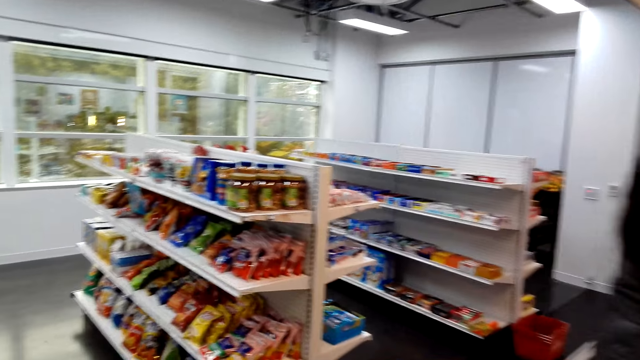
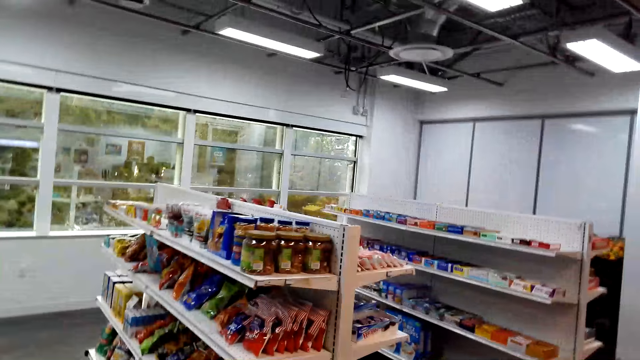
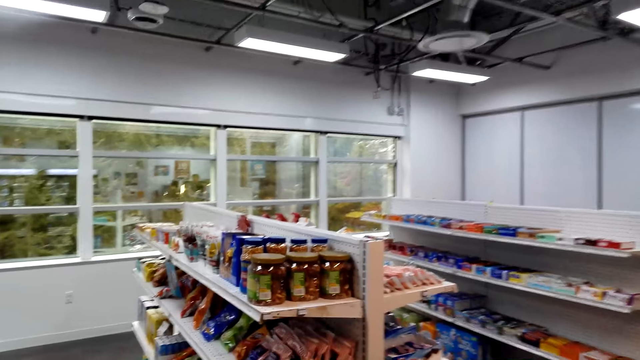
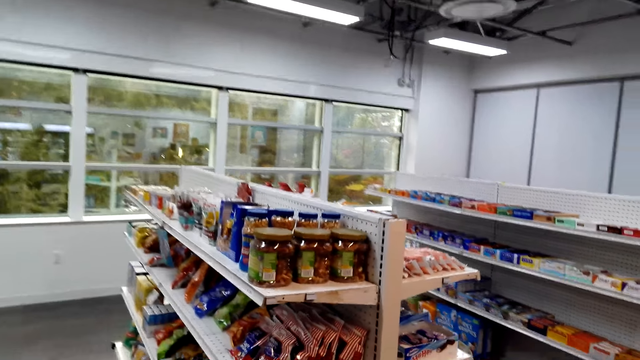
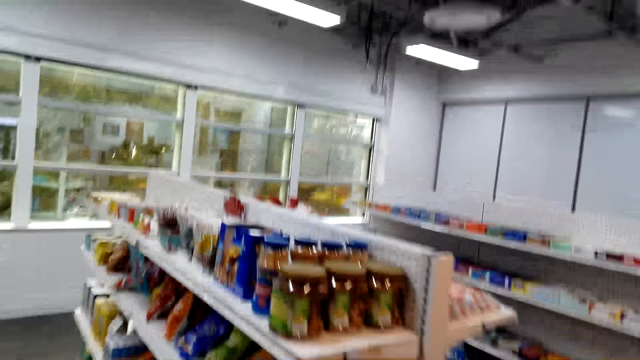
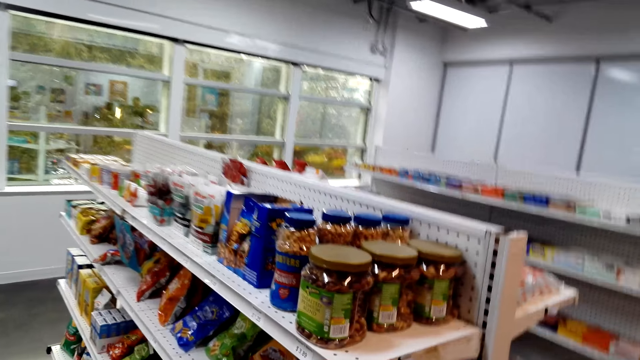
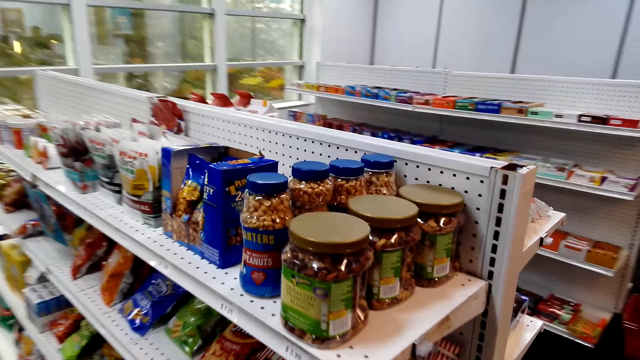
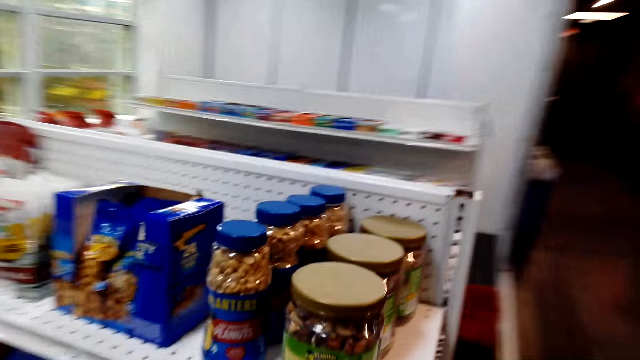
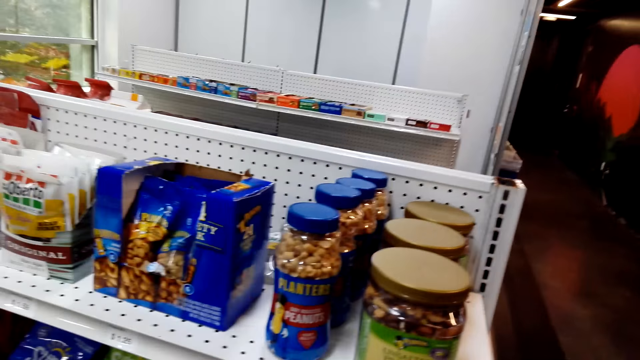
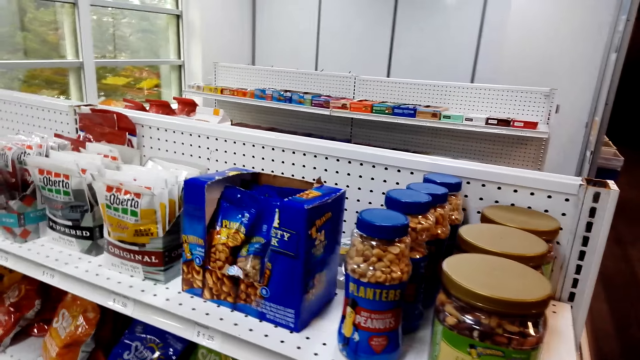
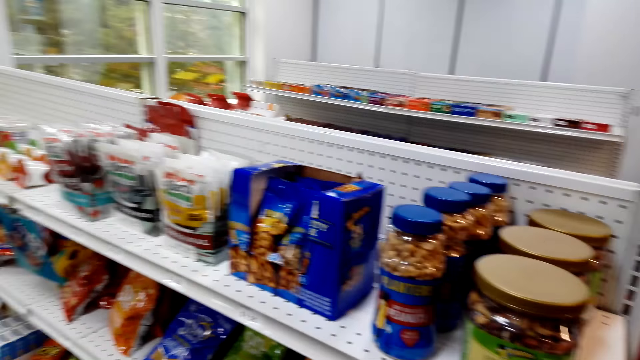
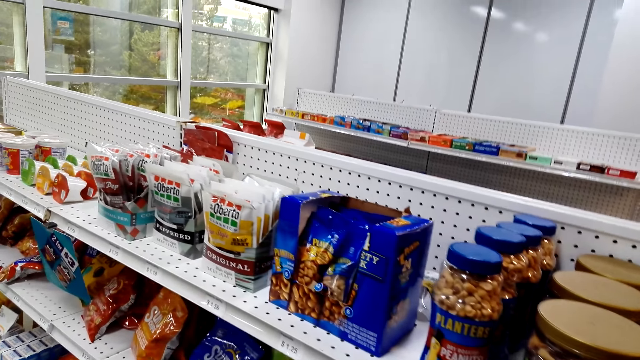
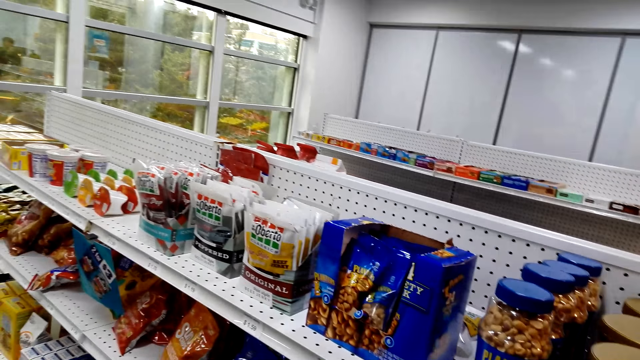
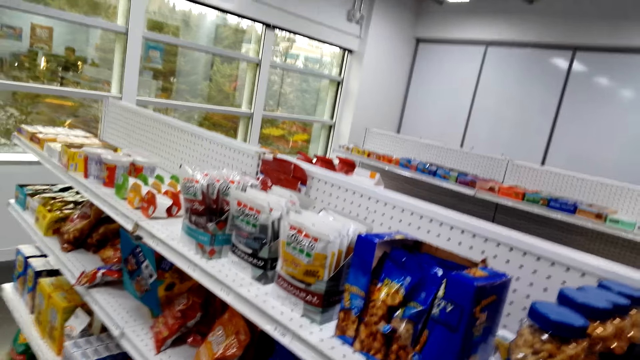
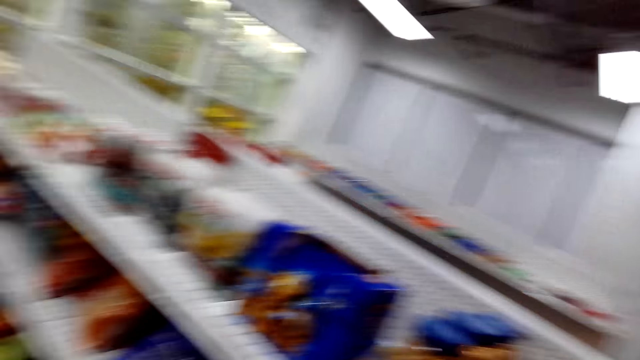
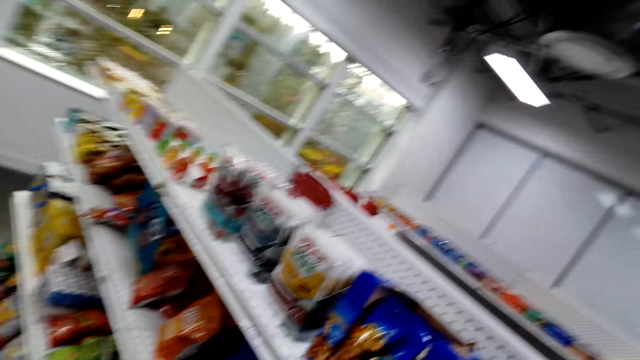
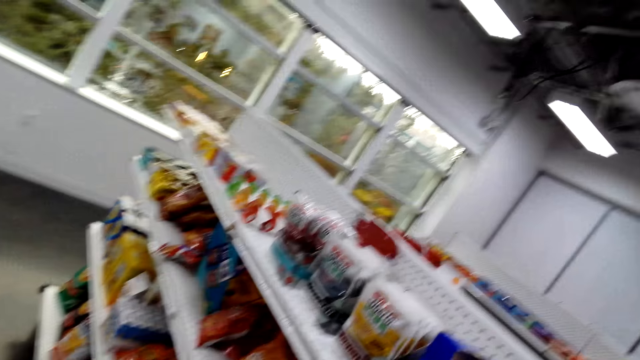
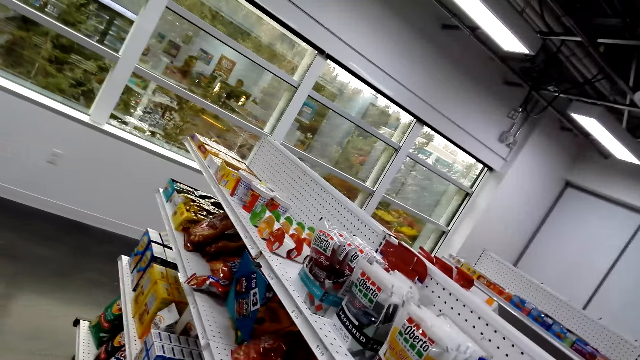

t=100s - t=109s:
The camera wearer speaks to a woman. They look at items on the shelves.

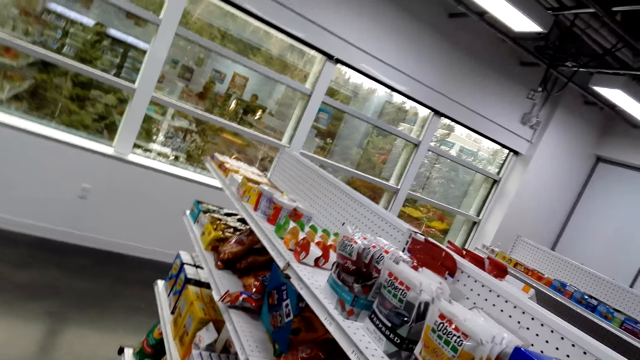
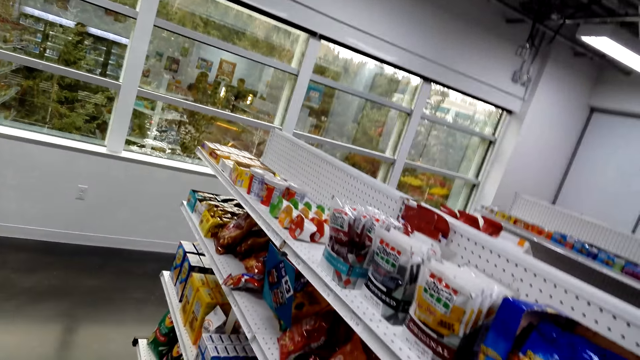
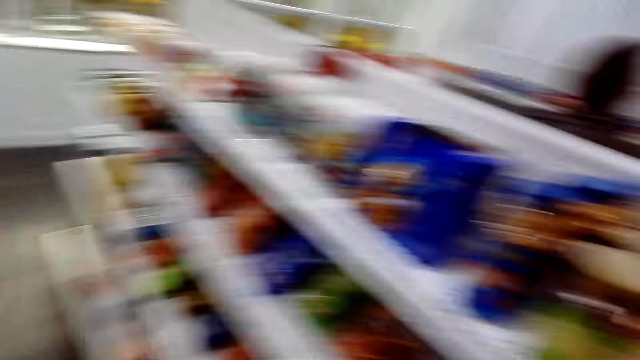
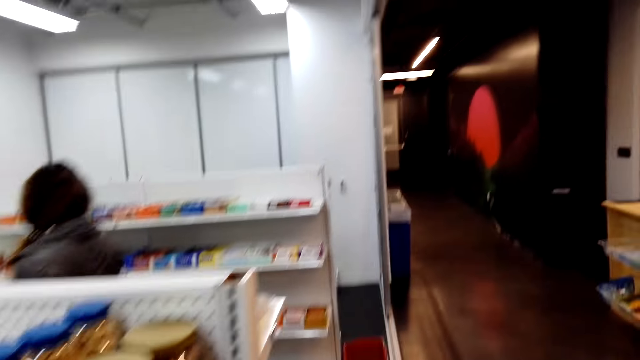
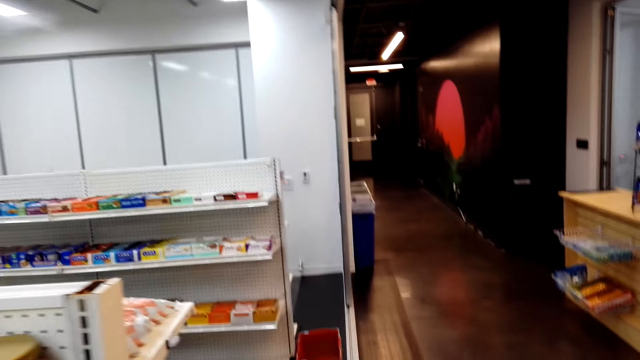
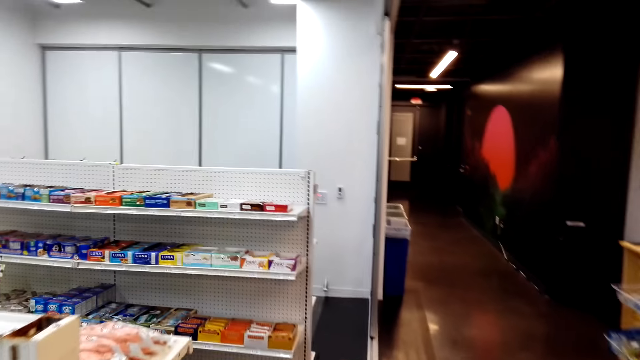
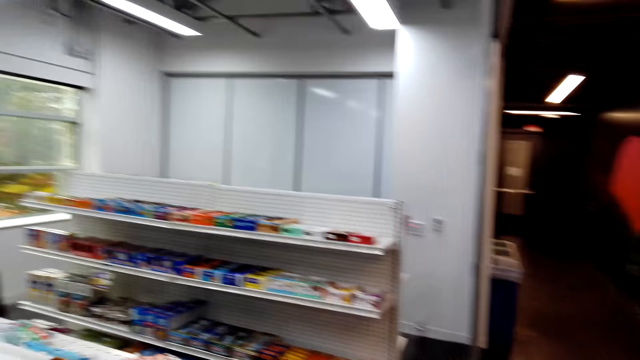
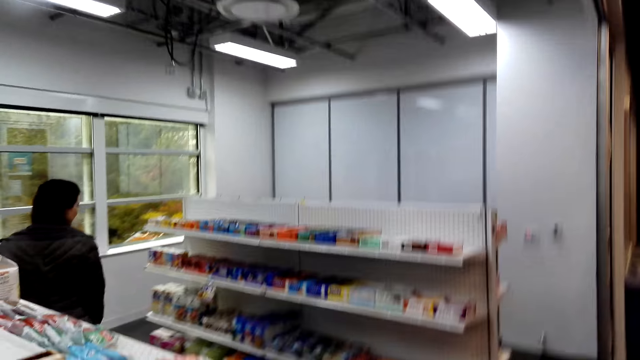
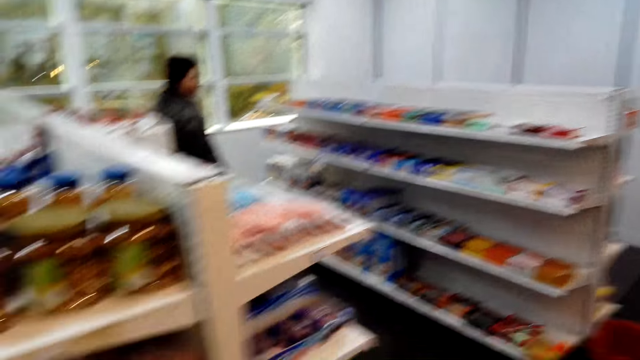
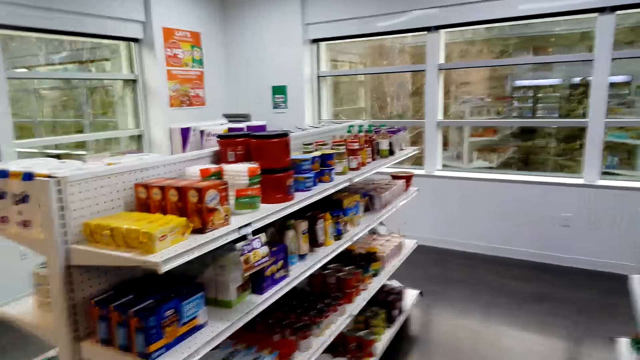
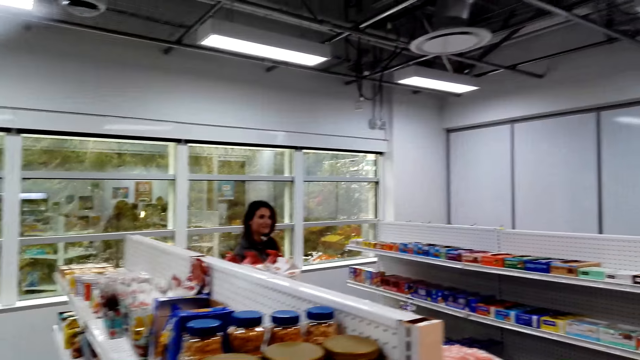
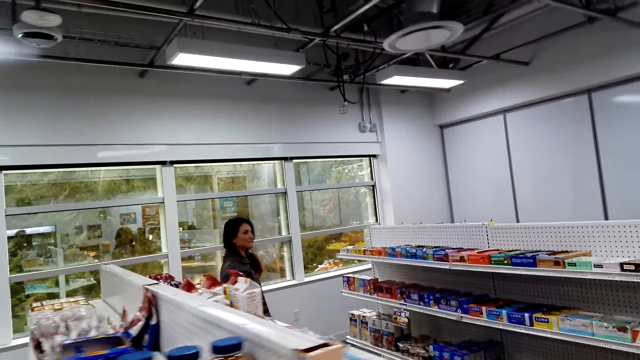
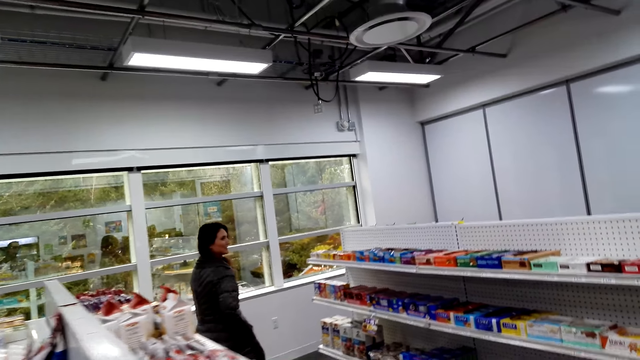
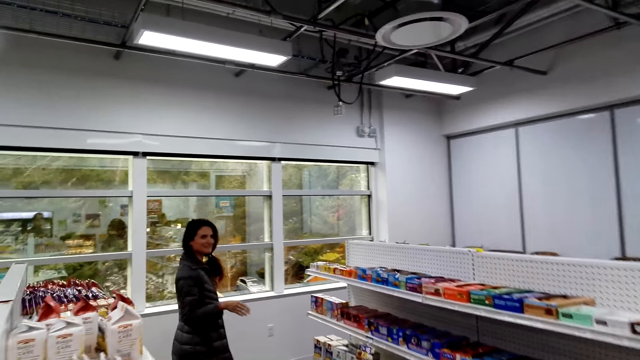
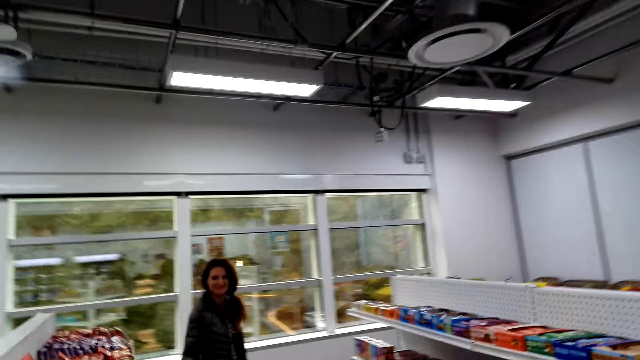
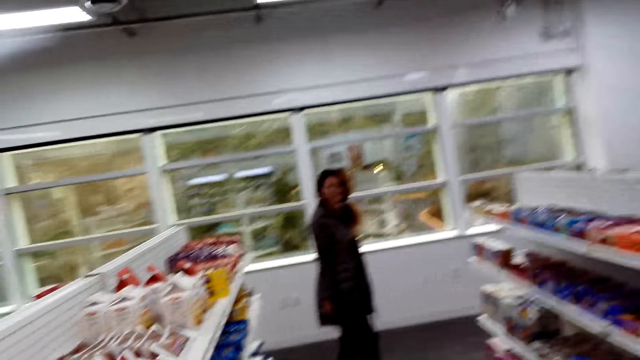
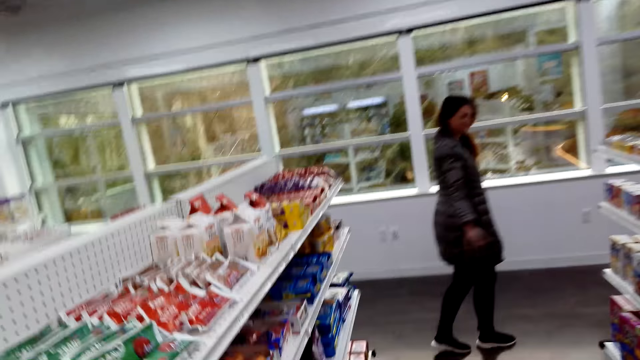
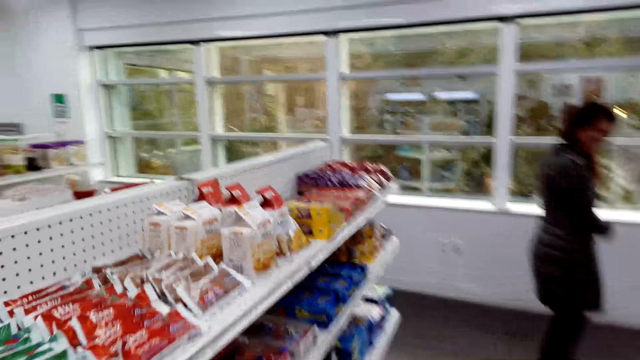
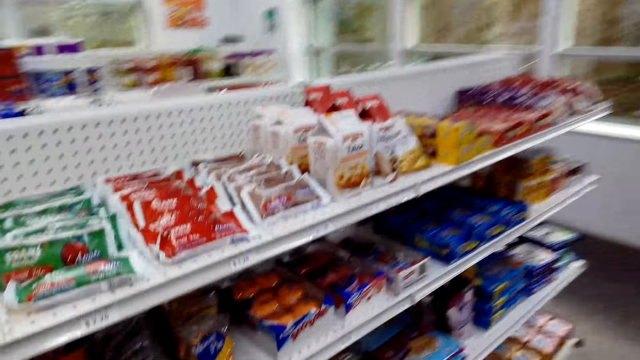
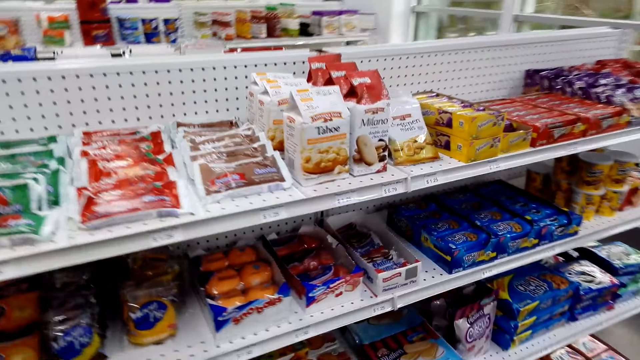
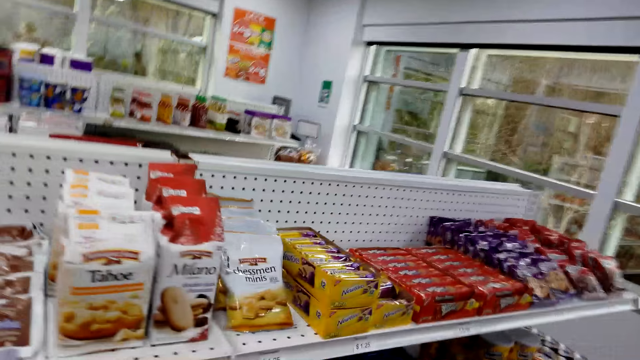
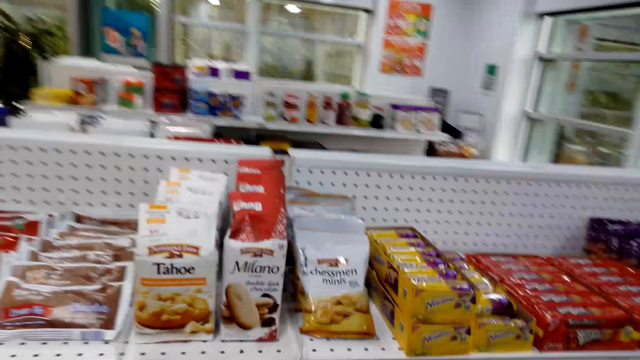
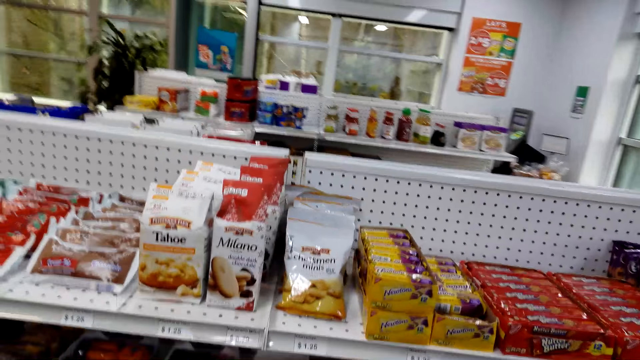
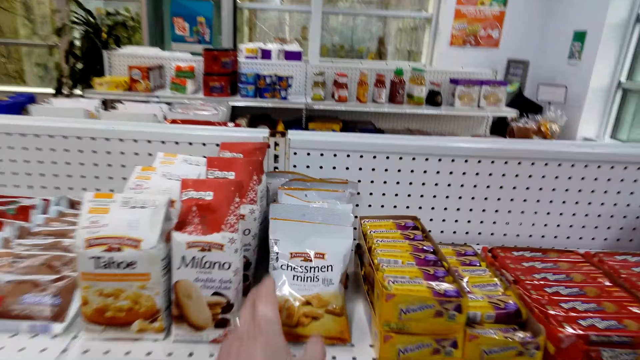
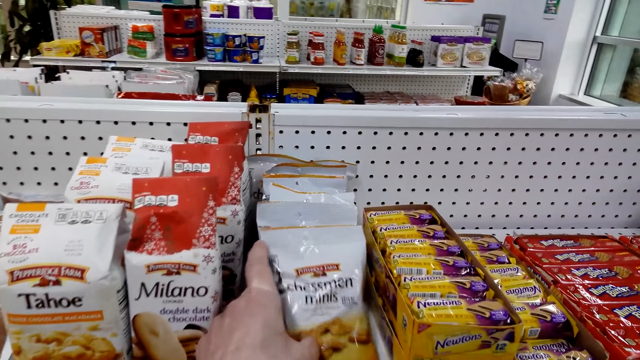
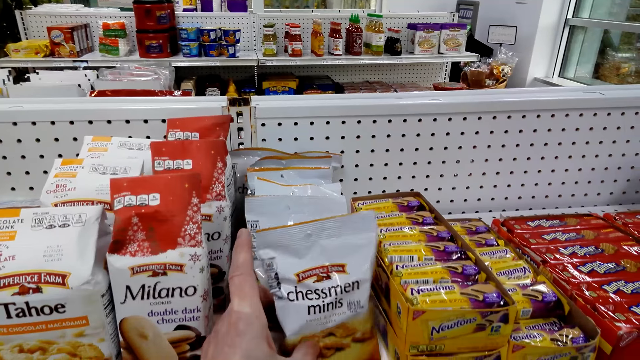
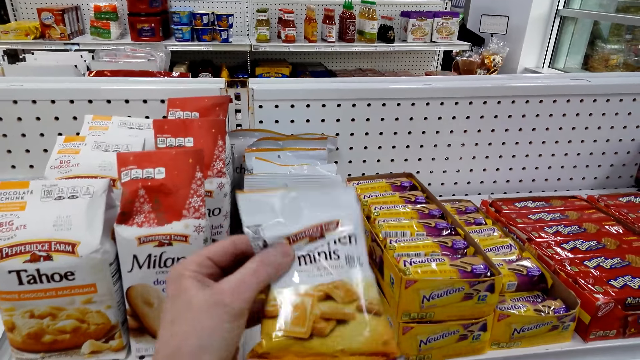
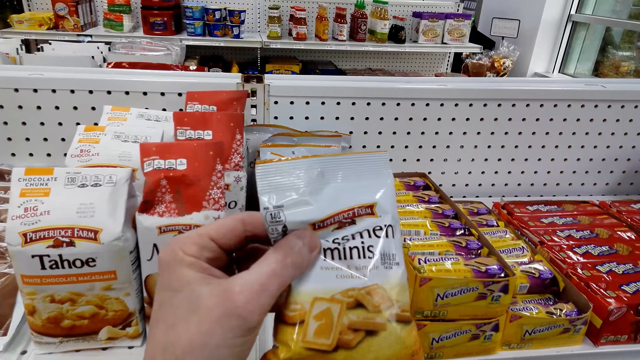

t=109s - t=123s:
The camera wearer speaks to a woman. They walk around and look around. The woman speaks to the camera wearer. The woman removes the hand from the pocket. The camera wearer walks around and speaks to the woman. The woman moves the hand. The camera wearer walks, looks at items on the shelves, and takes the packet of chessmen minis.
